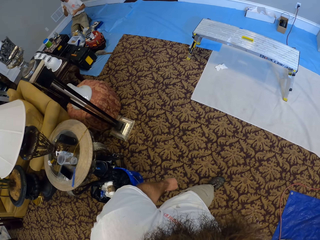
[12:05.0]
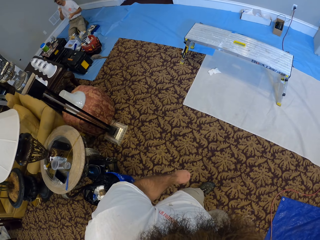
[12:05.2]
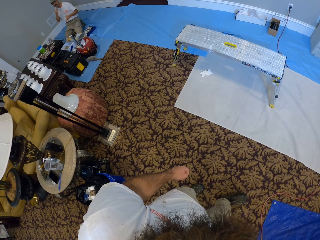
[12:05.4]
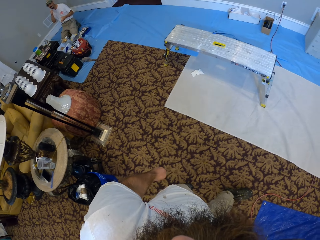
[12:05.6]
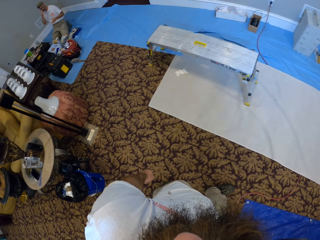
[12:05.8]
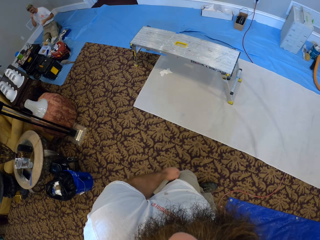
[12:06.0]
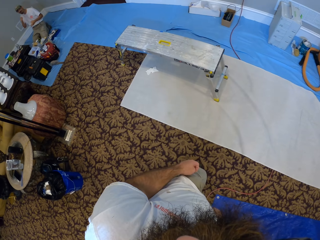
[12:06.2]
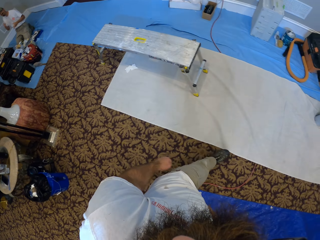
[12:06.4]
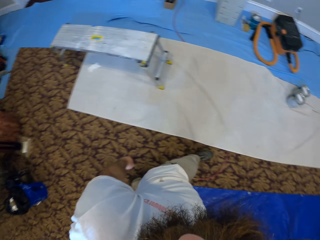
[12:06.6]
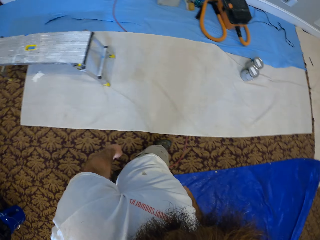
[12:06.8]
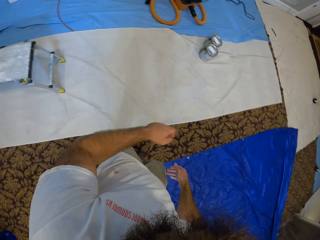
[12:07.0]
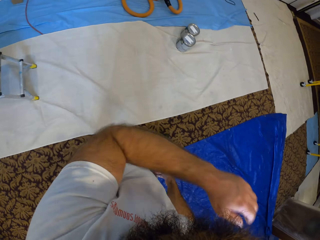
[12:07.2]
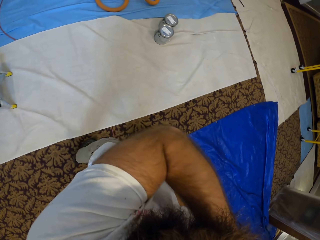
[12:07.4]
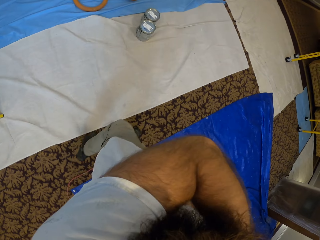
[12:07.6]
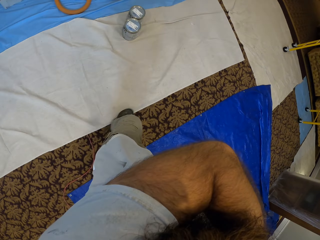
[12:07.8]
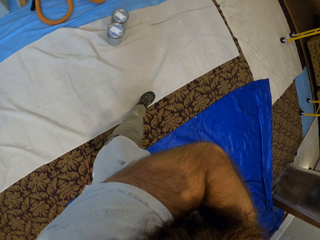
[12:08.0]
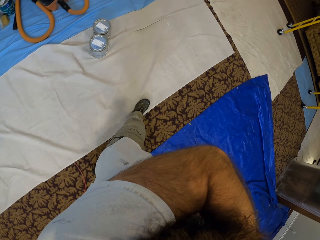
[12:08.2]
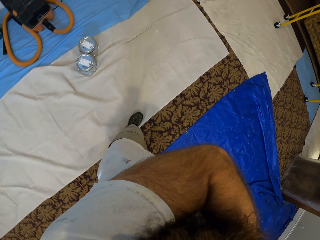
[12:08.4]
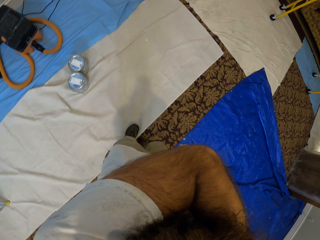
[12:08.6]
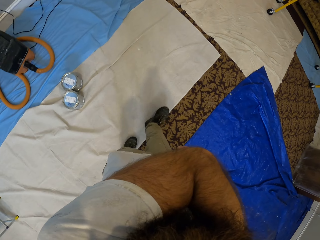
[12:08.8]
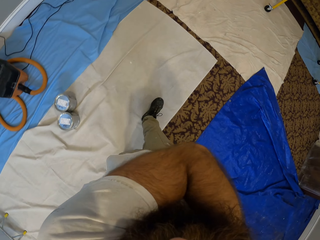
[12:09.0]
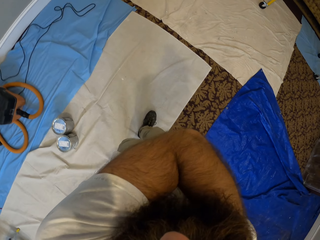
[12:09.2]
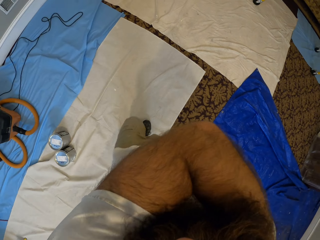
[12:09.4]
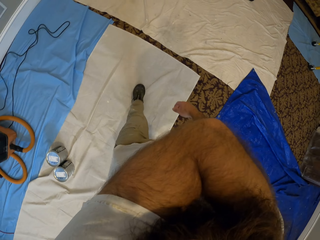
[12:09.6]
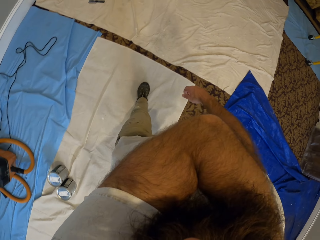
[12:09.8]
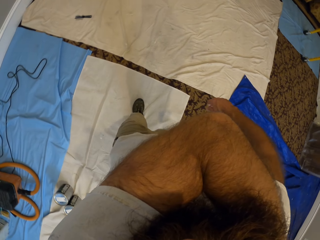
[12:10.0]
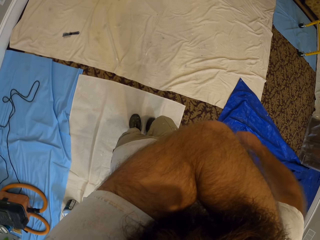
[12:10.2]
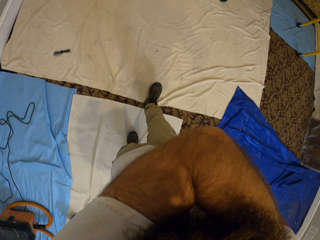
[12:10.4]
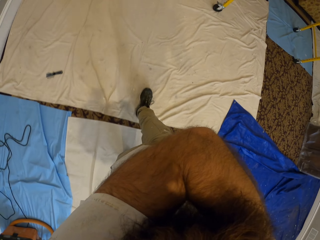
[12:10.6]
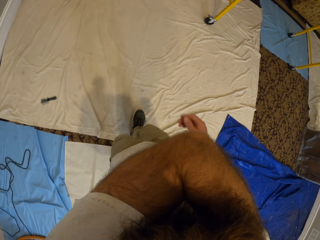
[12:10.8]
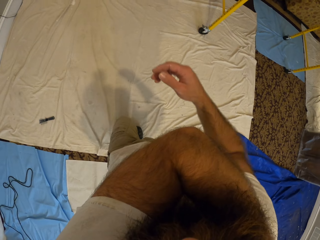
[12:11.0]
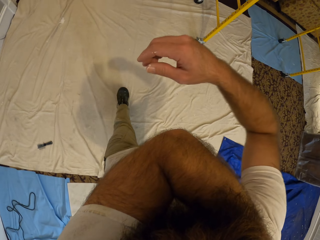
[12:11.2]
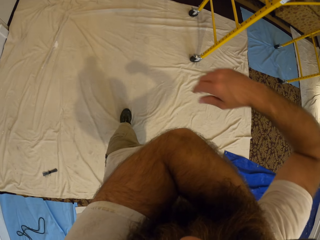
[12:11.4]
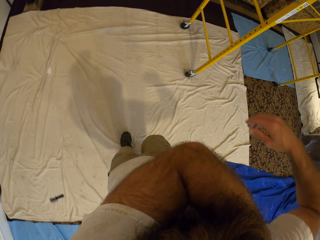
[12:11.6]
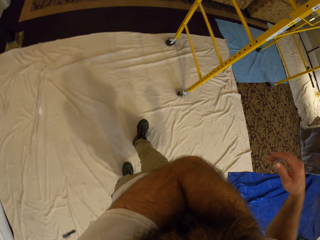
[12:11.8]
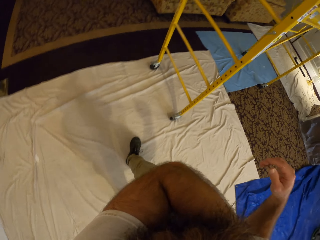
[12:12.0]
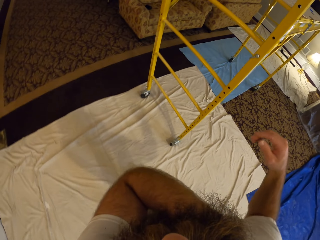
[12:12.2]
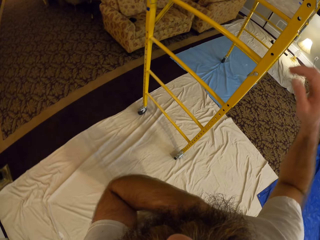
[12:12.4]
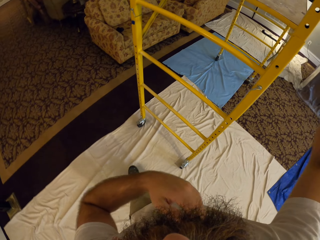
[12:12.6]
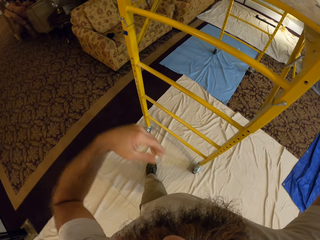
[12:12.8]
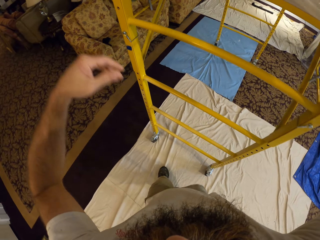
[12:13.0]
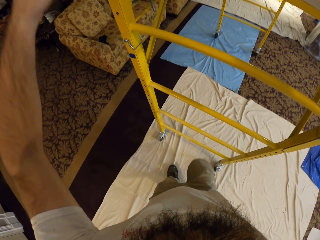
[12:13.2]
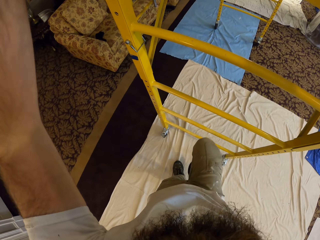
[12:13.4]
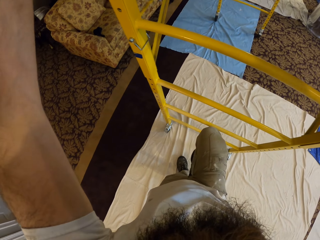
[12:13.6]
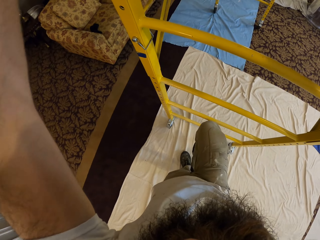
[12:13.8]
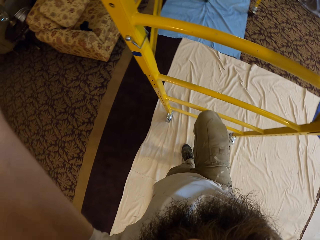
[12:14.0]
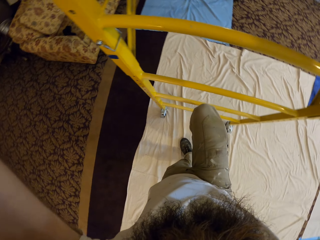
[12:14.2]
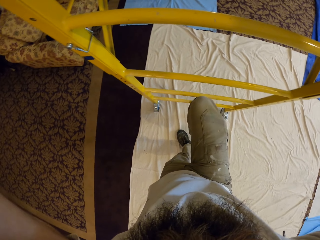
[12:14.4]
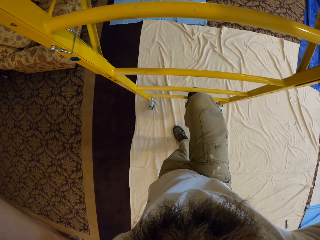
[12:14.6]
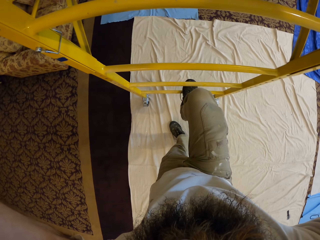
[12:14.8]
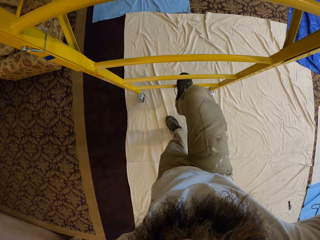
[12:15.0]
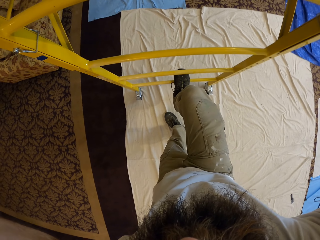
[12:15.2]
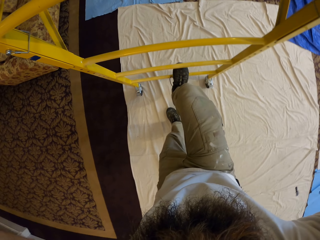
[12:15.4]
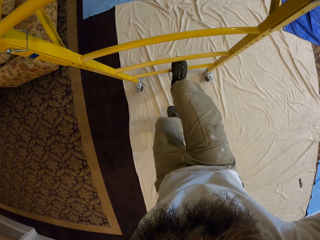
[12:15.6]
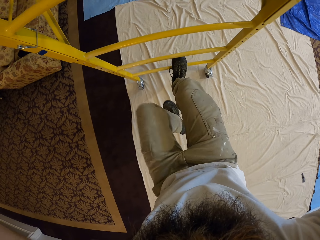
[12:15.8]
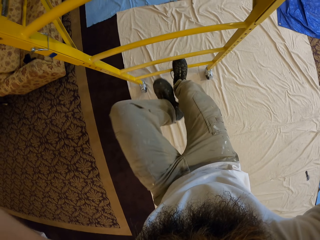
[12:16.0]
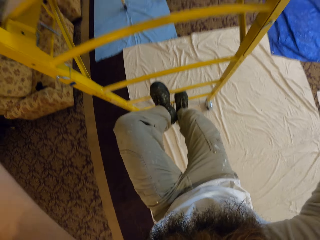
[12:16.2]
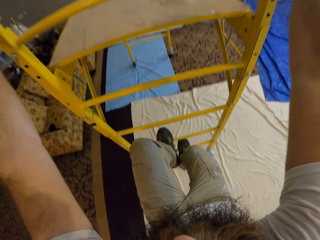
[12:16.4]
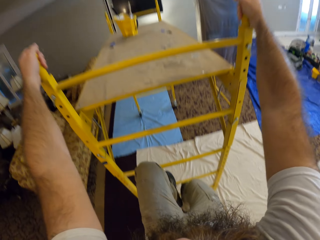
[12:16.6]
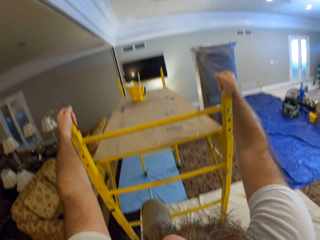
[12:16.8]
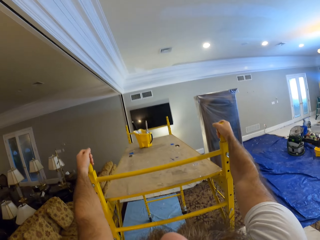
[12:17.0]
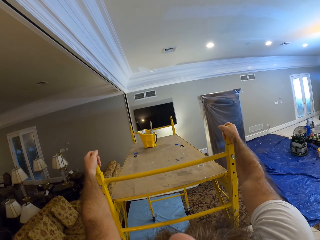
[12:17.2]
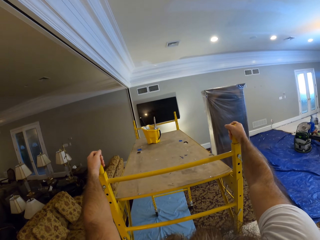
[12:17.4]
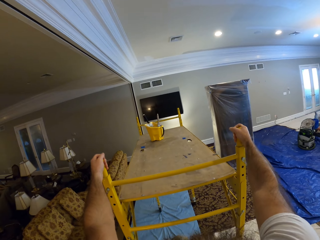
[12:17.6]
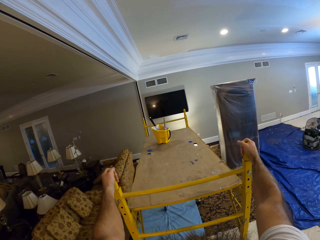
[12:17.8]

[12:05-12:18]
The camera wearer lifts the left hand. They climb up the scaffold or ladder with both hands.

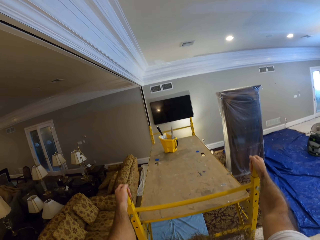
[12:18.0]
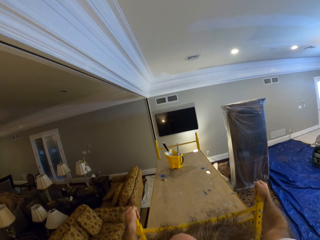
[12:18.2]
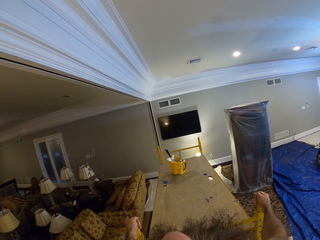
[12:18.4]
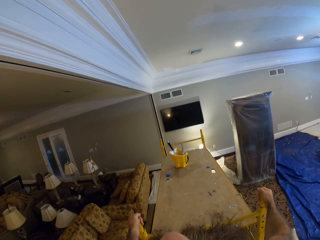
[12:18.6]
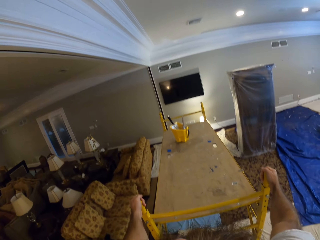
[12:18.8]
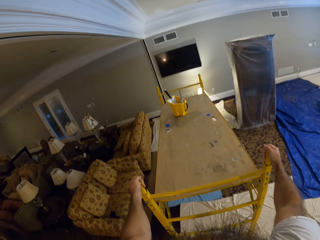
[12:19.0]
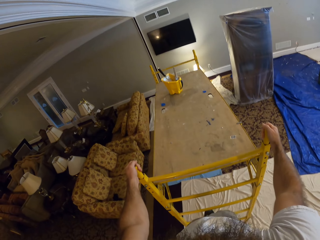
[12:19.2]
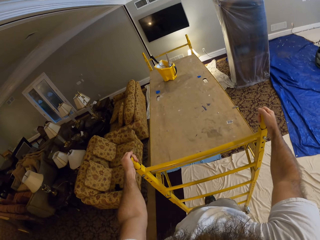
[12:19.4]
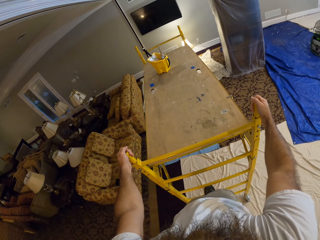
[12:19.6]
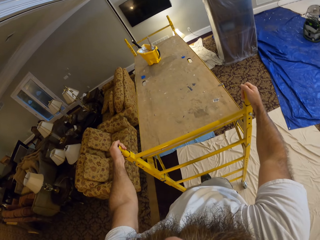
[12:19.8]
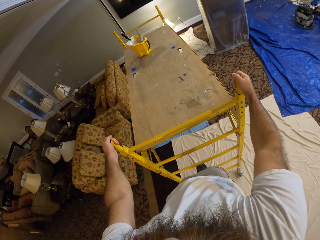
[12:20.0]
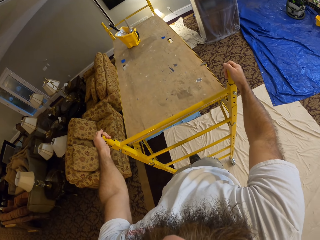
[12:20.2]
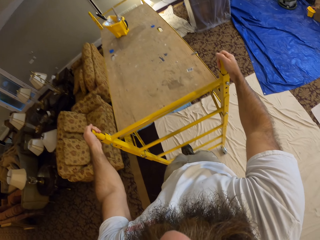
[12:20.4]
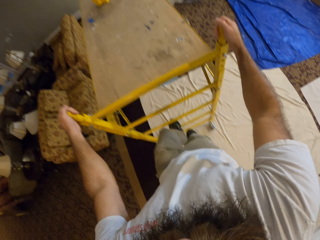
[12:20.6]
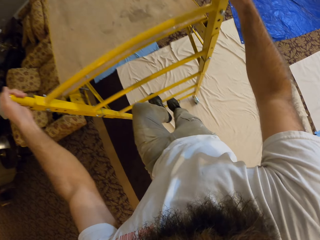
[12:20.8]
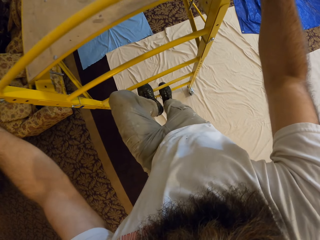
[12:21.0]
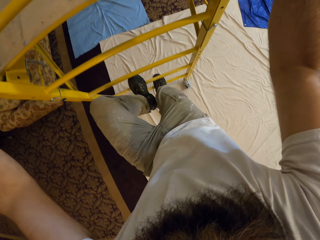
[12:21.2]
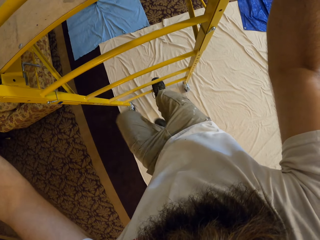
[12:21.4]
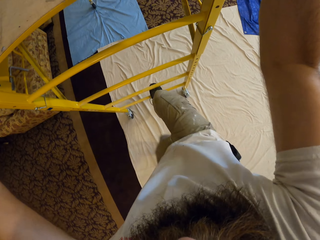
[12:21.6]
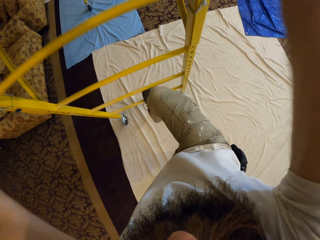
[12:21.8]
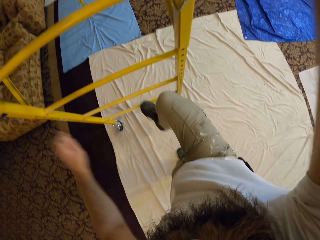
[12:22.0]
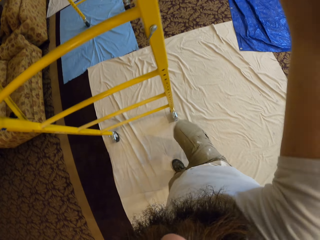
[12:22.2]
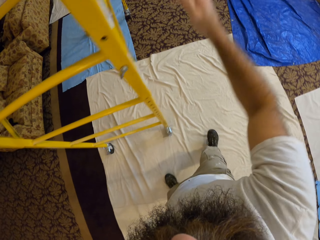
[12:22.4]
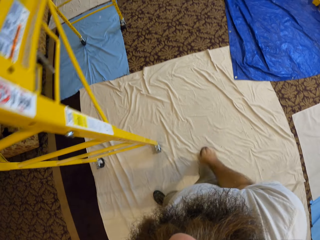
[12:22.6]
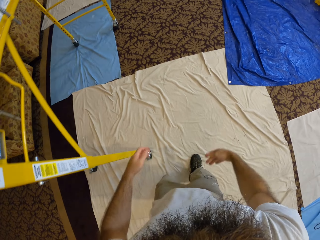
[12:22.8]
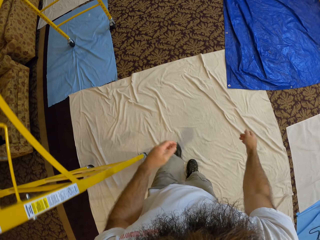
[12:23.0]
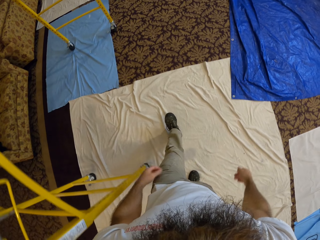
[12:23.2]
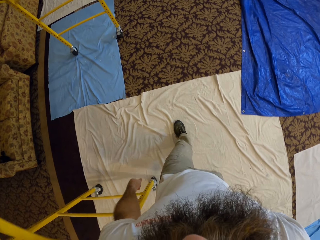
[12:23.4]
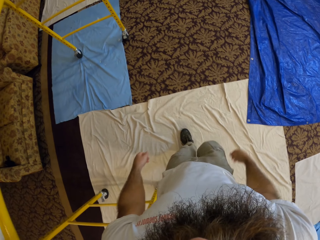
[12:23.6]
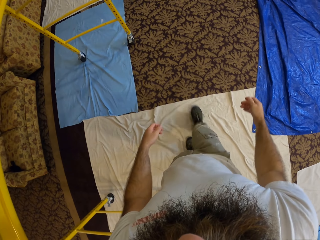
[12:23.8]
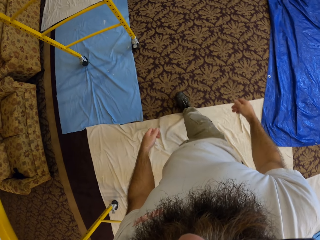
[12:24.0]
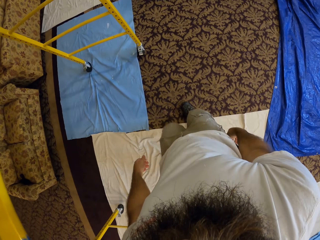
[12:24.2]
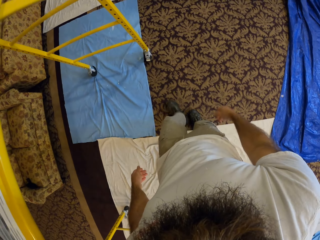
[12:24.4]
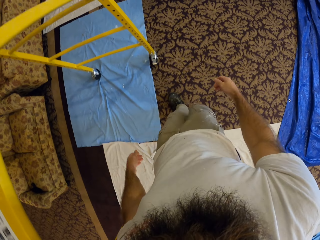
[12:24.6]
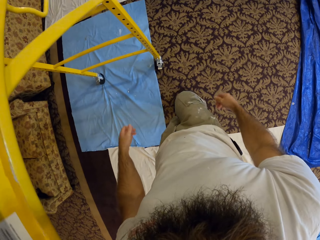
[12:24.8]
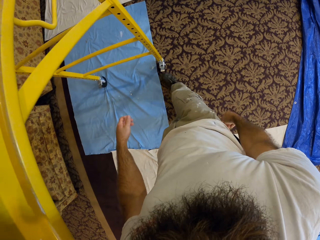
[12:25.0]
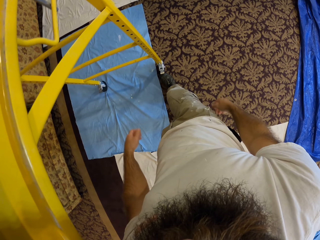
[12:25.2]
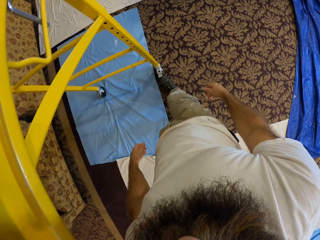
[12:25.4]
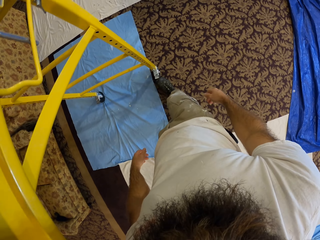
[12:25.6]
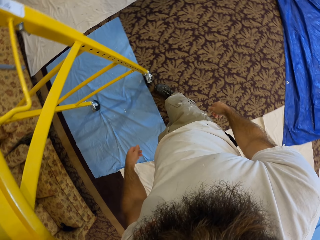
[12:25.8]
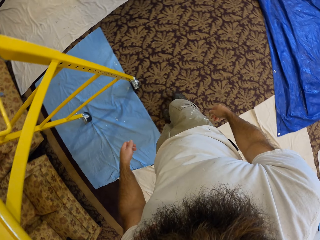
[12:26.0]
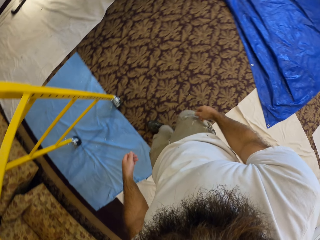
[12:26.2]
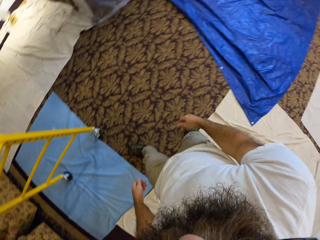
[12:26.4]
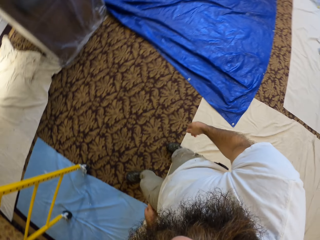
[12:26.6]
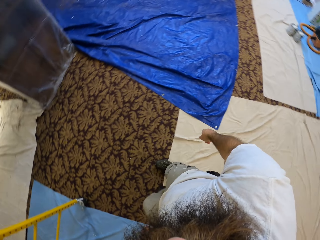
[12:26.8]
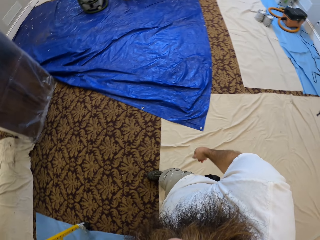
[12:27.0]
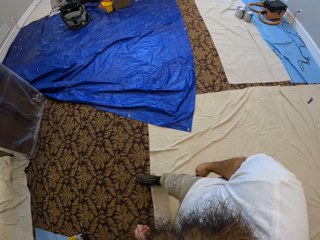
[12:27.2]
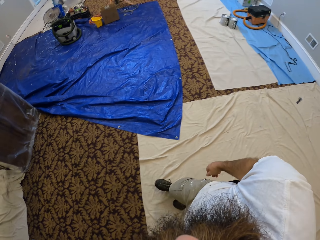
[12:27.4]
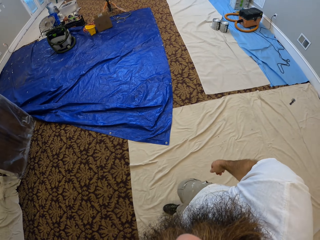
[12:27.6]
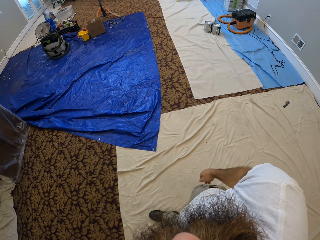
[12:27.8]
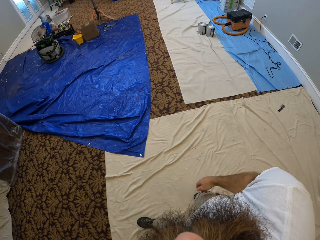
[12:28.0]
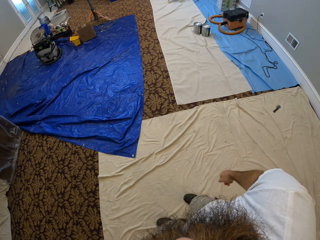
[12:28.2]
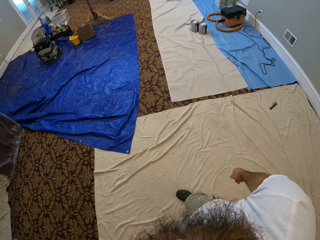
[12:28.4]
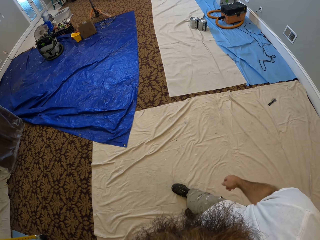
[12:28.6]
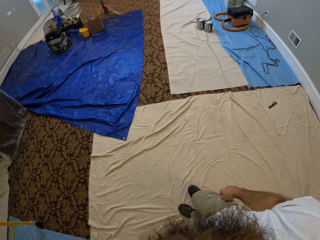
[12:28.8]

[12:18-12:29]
The camera wearer climbs down the scaffold or ladder with both hands. He walks in the house. He adjusts the scaffold with his right leg. He steps on the ladder and walks backwards.
